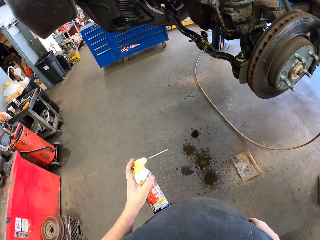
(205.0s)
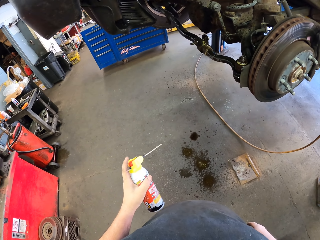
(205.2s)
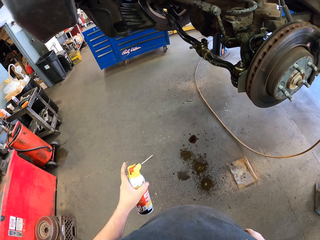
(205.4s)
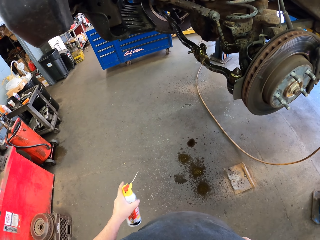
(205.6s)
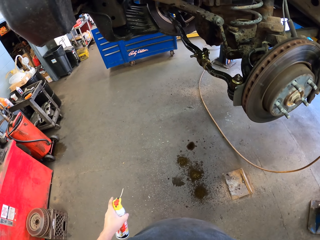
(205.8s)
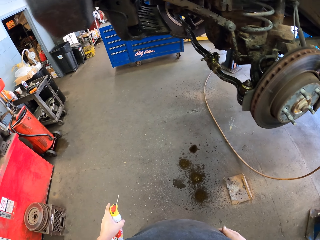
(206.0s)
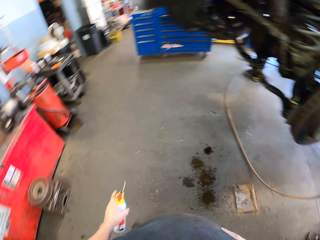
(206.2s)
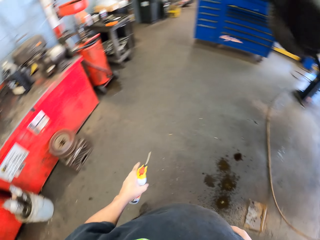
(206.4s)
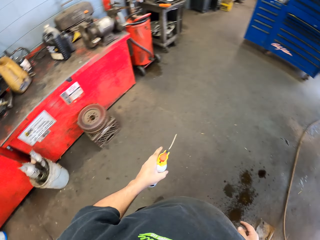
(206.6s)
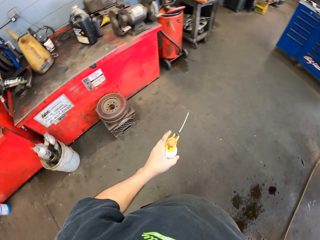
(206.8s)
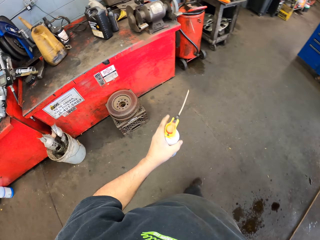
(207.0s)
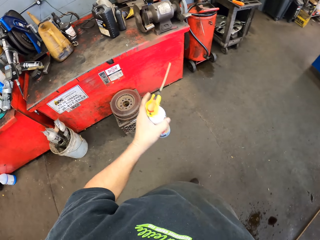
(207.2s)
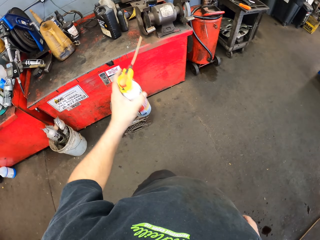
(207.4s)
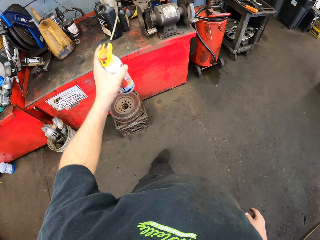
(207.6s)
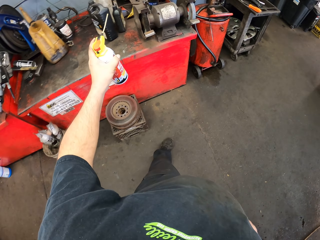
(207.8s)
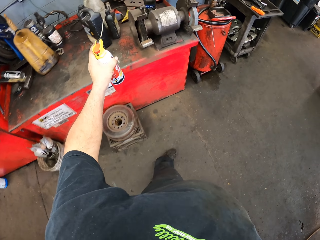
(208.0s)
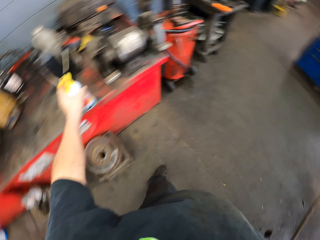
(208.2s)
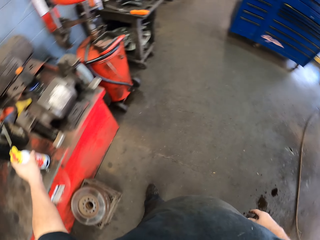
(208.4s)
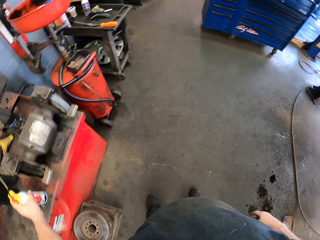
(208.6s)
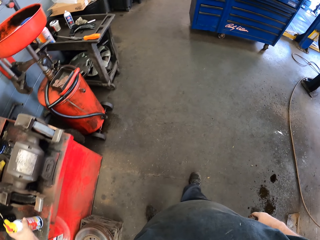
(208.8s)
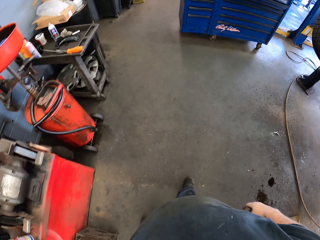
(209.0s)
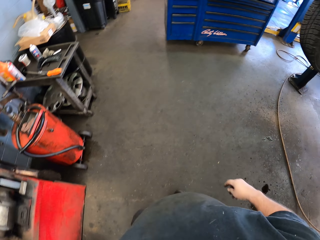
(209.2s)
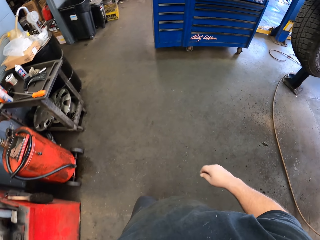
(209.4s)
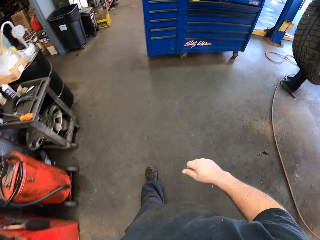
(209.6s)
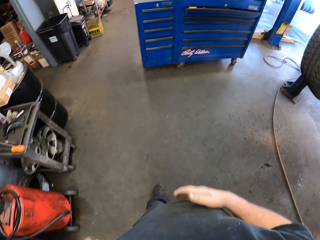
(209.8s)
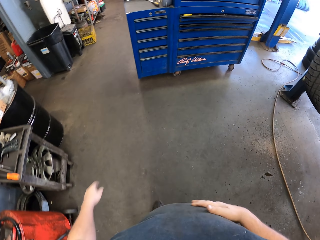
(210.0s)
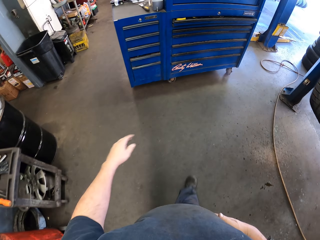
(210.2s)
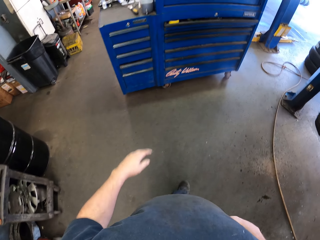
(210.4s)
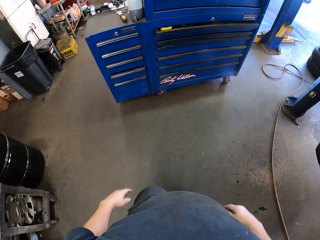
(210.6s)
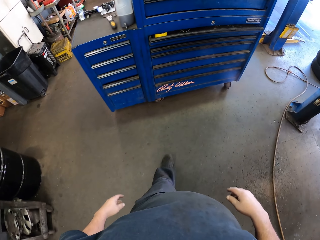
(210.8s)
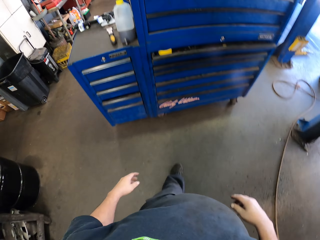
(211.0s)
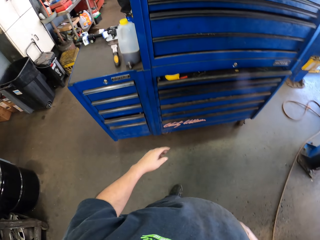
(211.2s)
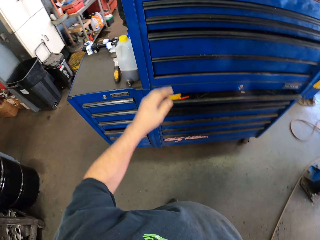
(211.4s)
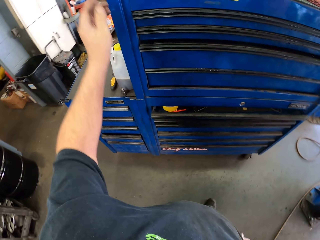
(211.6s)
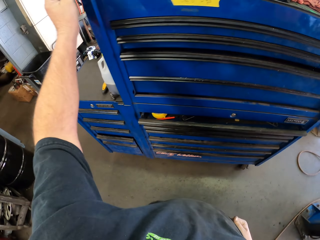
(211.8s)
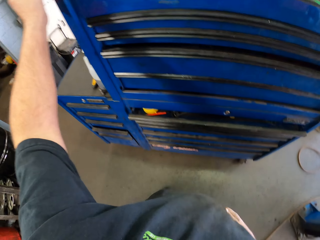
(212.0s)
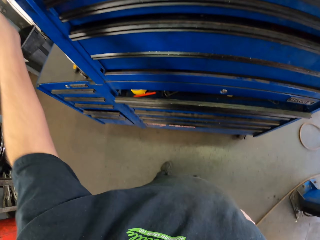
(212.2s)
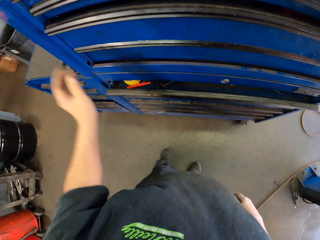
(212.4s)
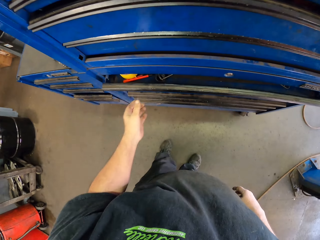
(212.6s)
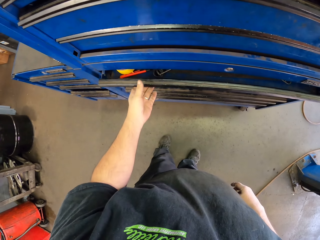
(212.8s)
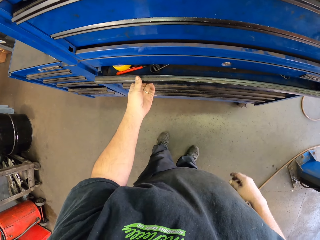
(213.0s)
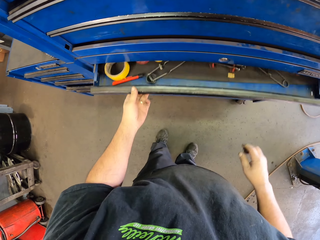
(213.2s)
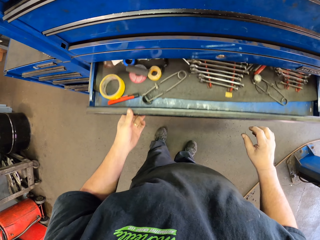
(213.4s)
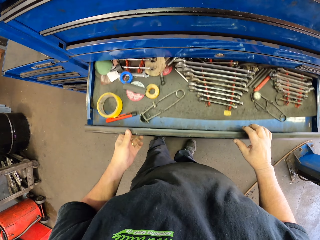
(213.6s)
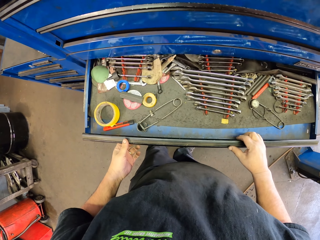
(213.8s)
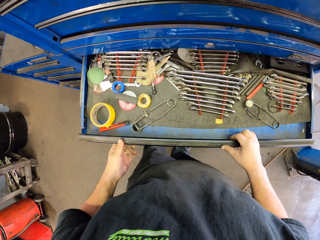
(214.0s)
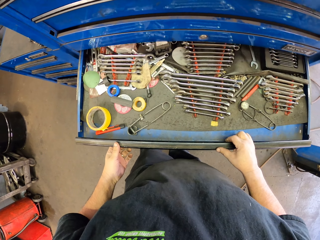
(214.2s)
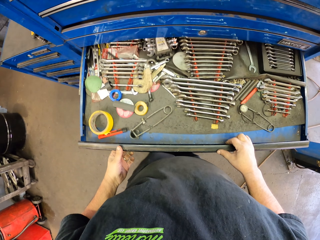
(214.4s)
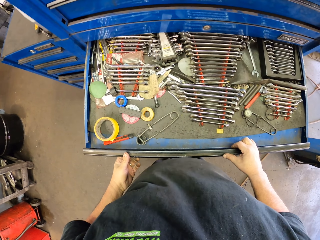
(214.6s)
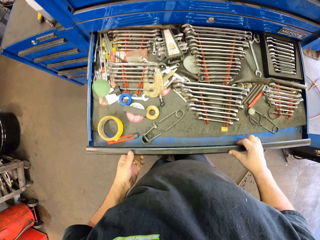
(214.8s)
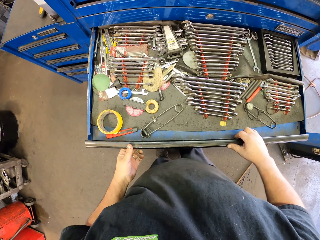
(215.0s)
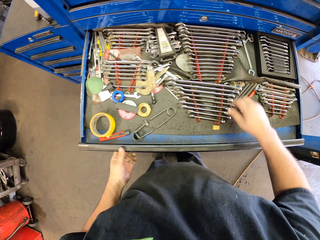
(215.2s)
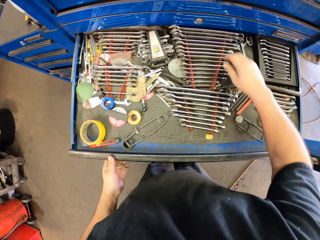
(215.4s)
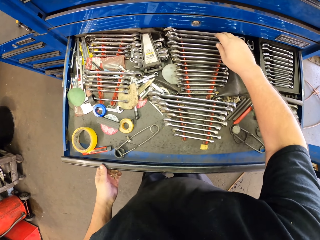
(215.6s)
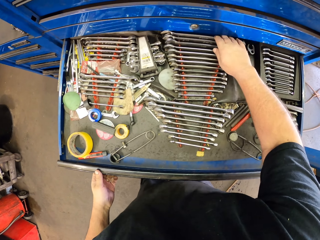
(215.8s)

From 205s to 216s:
The camera wearer walks in the garage. He places the adhesive on the table top. He walks in the workshop. He lifts his hand. He opens the toolbox.

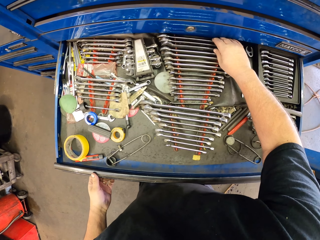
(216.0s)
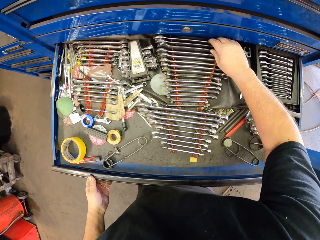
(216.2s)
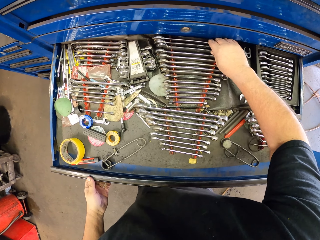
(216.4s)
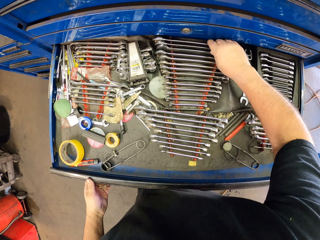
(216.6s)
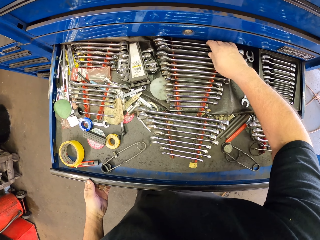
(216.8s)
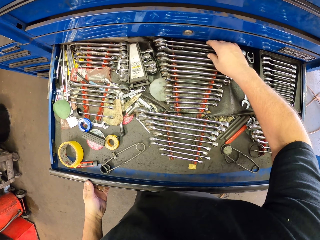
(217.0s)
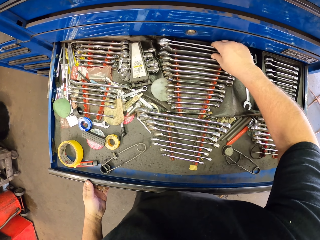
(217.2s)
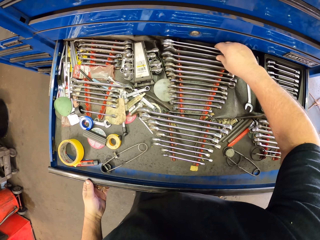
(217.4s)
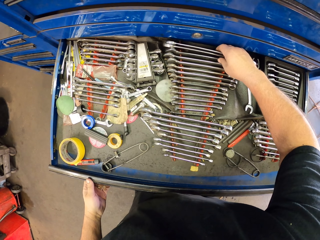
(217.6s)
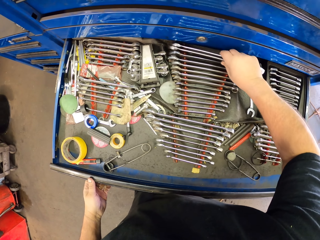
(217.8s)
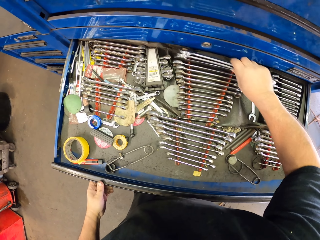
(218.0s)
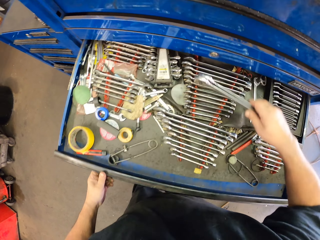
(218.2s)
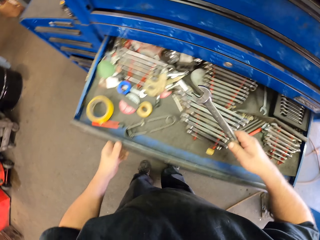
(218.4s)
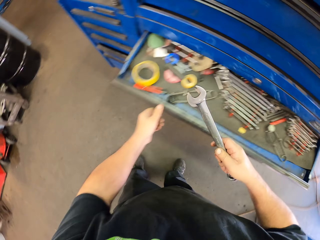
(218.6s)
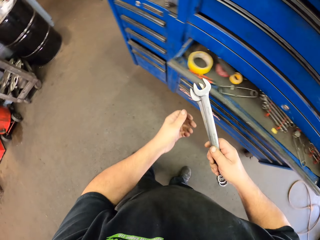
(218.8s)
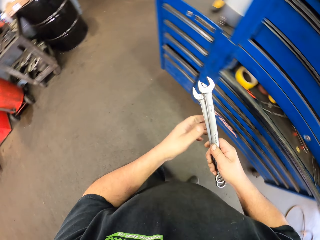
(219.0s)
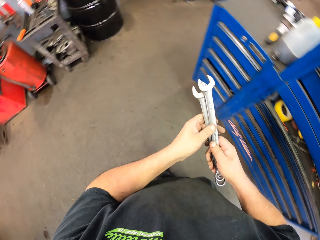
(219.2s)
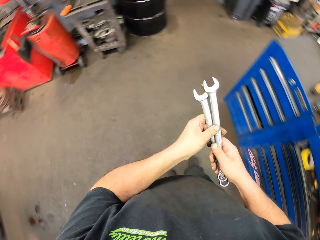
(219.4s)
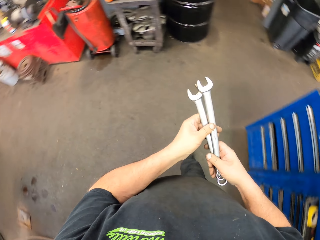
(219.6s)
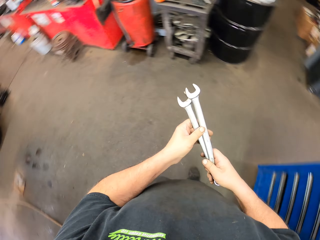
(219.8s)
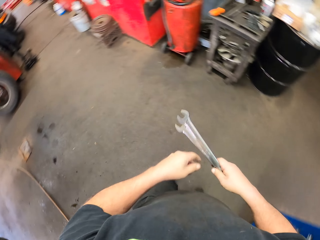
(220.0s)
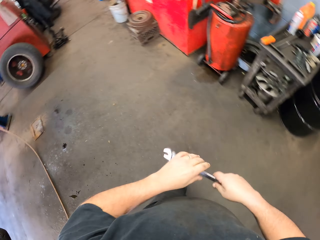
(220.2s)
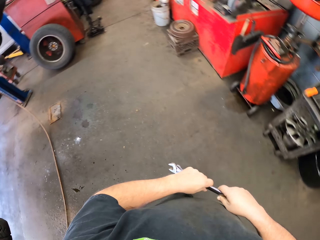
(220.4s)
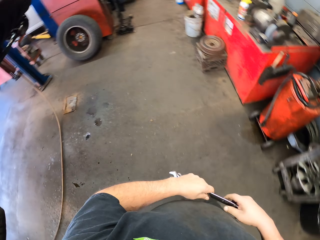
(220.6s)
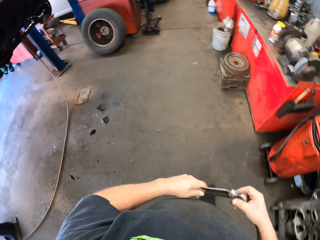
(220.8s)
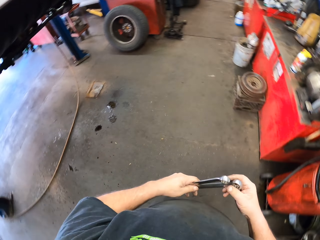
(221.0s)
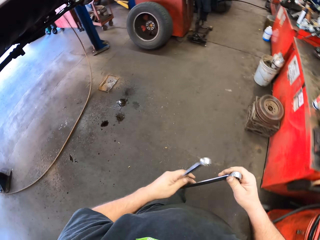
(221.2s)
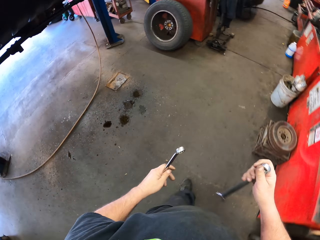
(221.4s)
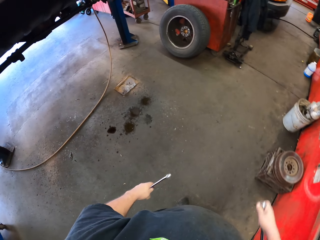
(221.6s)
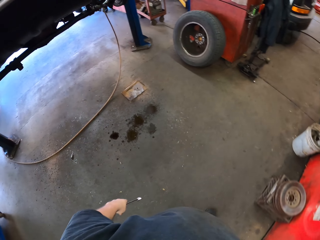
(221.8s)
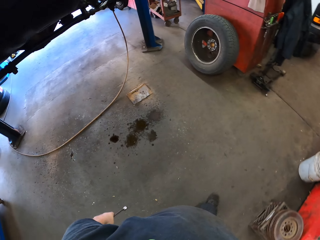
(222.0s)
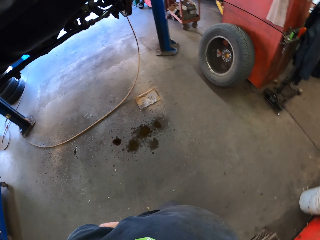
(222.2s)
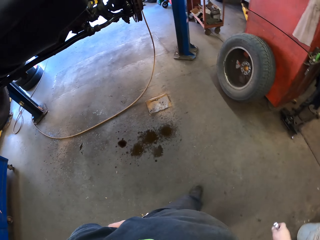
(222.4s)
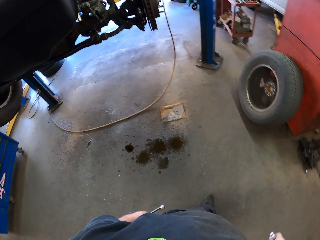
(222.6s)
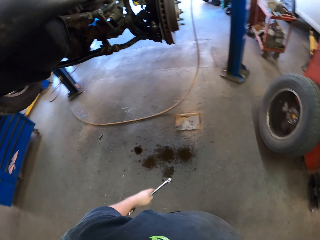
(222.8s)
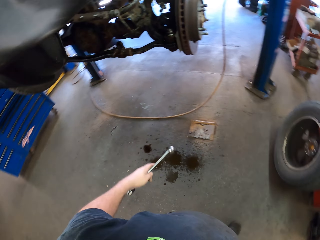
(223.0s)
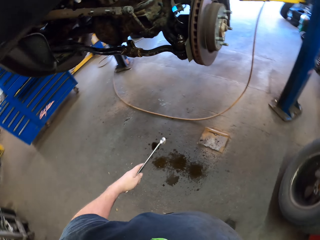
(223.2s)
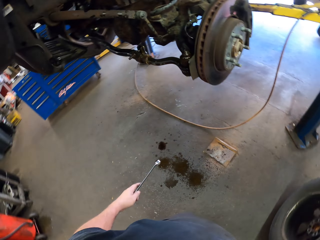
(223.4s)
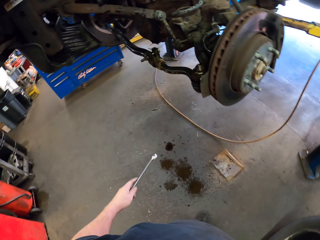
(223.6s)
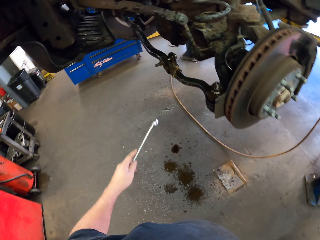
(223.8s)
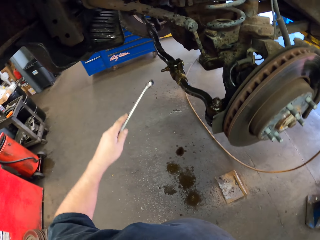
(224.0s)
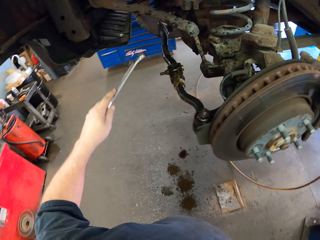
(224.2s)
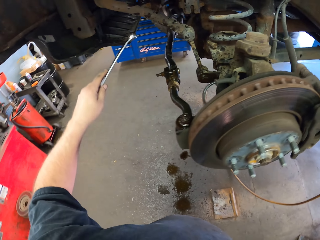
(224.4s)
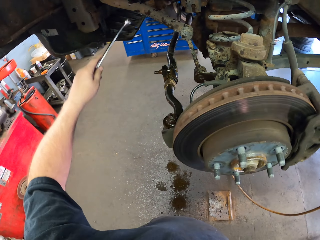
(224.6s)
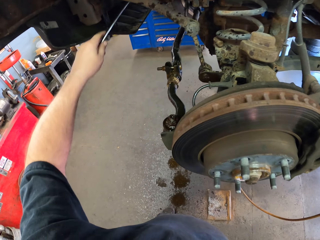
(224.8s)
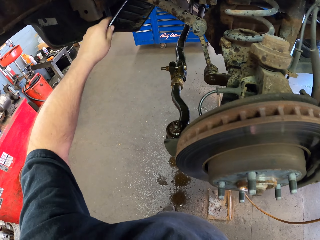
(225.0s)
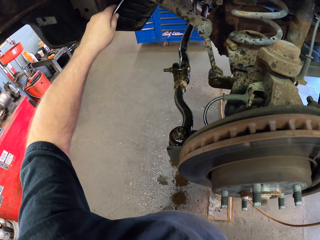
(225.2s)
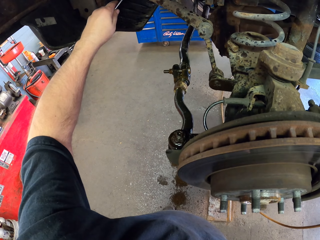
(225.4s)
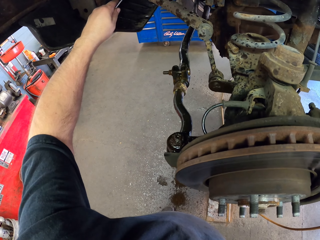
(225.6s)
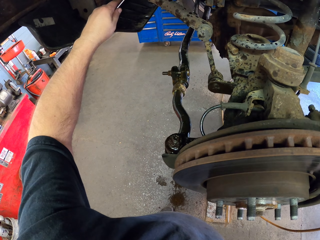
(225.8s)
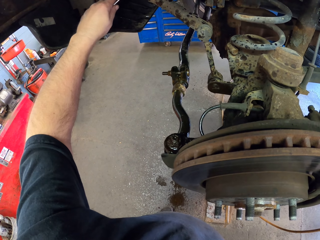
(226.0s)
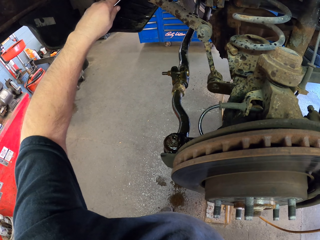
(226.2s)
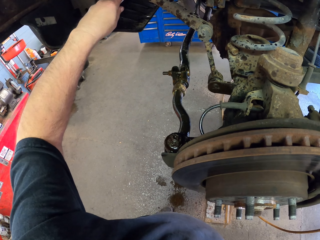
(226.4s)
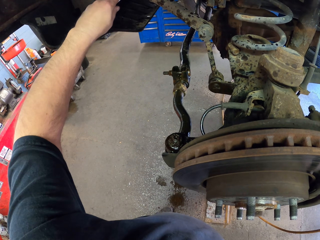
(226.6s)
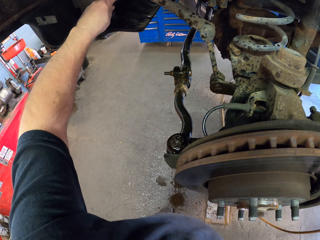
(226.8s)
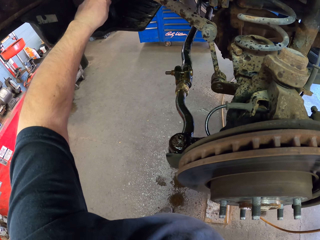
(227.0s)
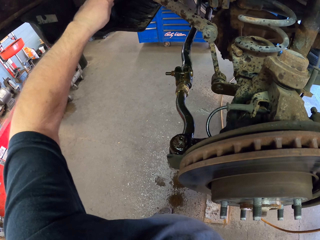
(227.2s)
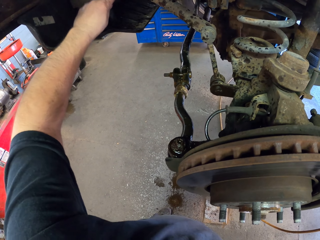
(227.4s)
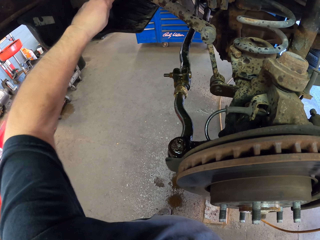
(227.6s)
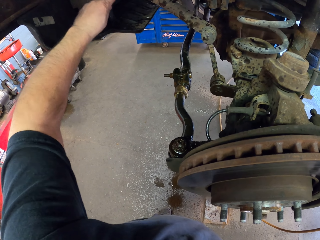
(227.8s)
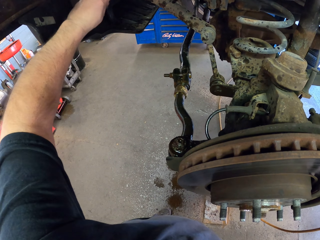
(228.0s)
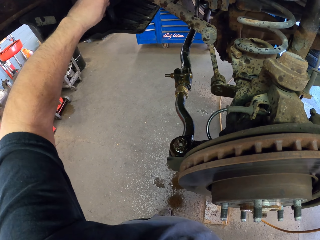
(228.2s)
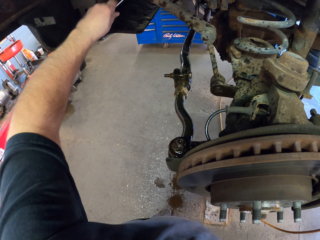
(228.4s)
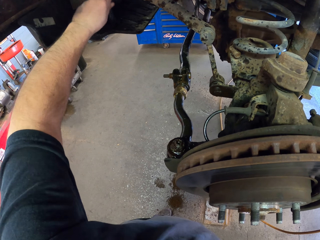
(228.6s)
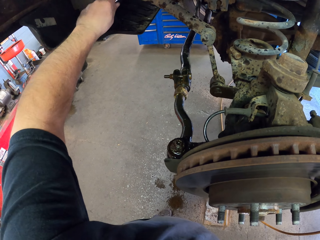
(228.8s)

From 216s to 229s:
The camera wearer picks up the spanners. They close the toolbox. They turn around, and walk in the workshop holding the spanner. They place the spanner on the car part. They fasten the brake hanger with the spanner.
